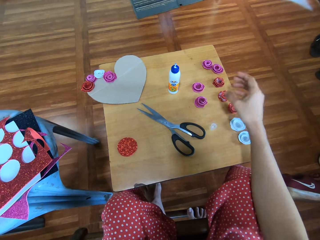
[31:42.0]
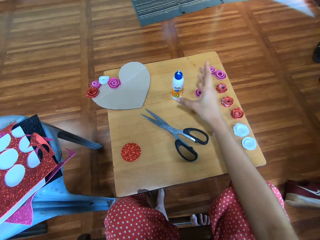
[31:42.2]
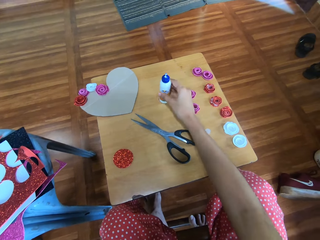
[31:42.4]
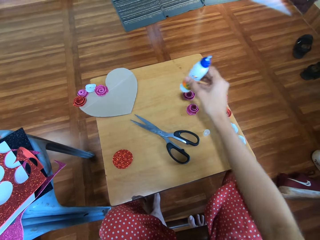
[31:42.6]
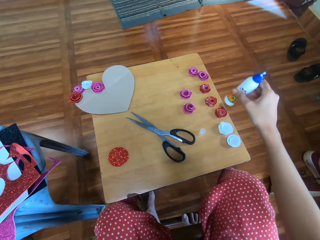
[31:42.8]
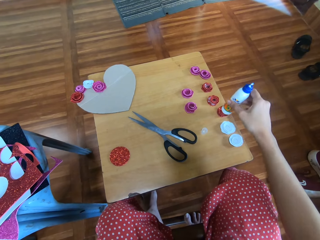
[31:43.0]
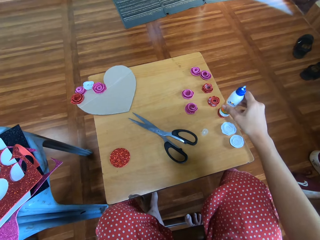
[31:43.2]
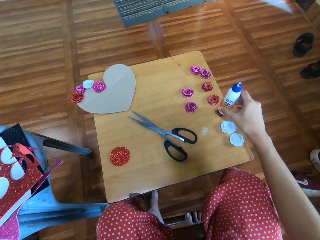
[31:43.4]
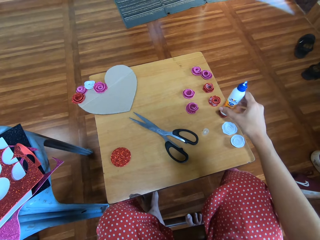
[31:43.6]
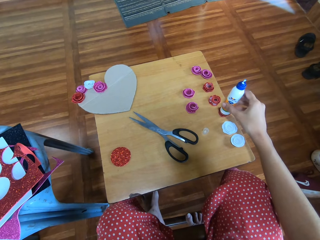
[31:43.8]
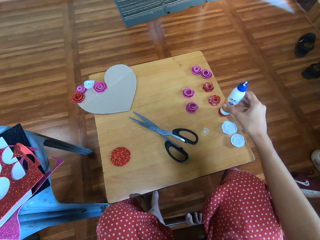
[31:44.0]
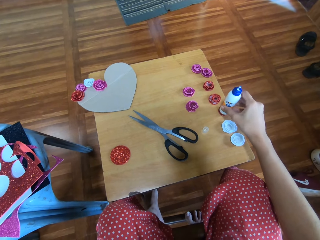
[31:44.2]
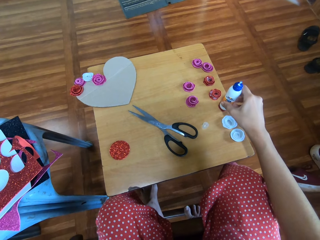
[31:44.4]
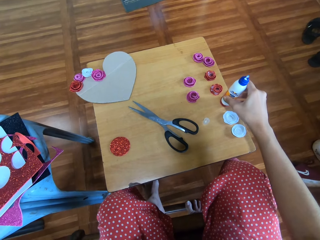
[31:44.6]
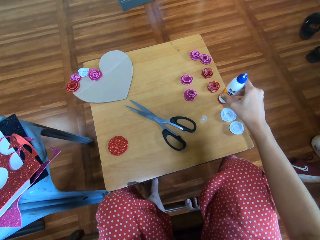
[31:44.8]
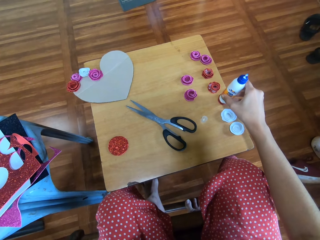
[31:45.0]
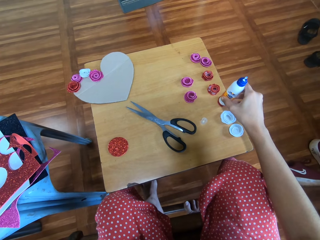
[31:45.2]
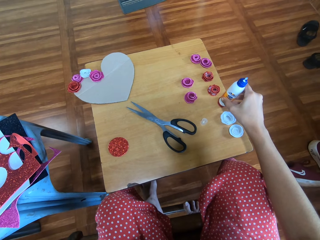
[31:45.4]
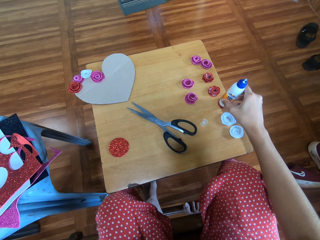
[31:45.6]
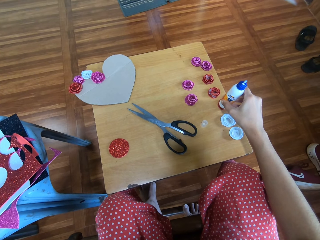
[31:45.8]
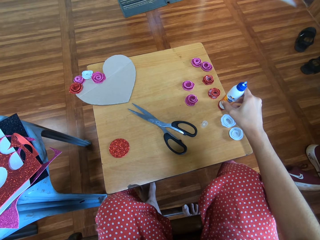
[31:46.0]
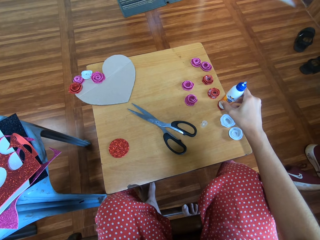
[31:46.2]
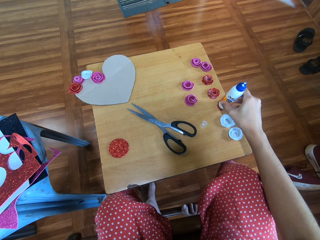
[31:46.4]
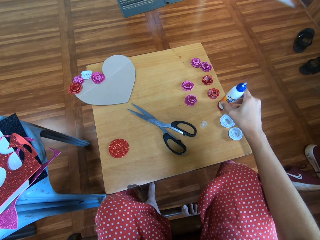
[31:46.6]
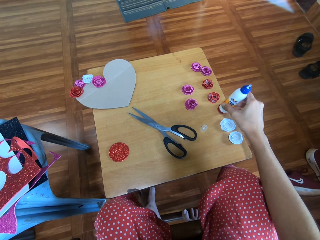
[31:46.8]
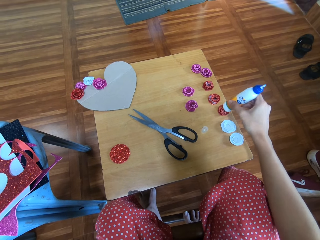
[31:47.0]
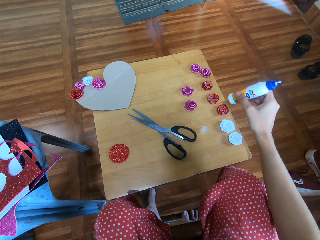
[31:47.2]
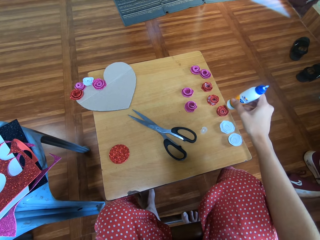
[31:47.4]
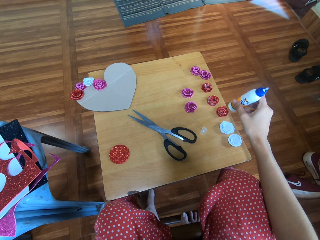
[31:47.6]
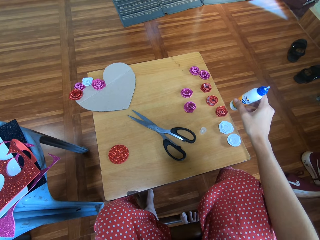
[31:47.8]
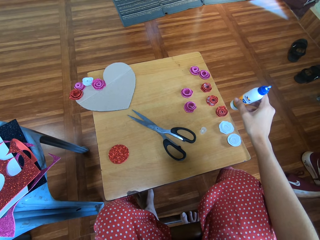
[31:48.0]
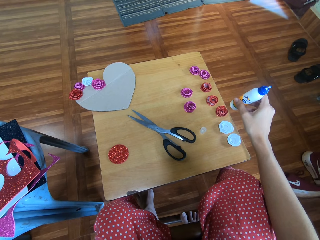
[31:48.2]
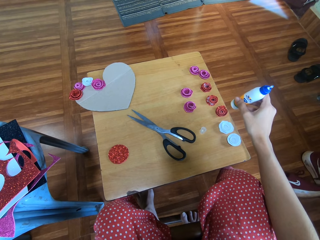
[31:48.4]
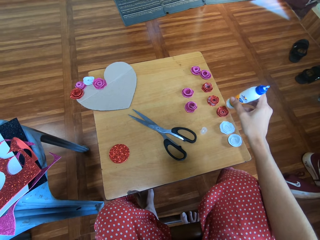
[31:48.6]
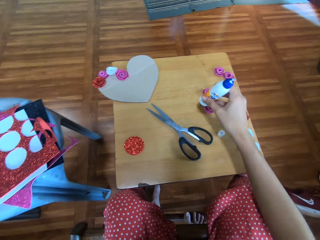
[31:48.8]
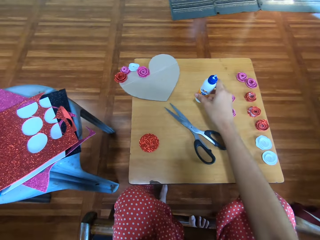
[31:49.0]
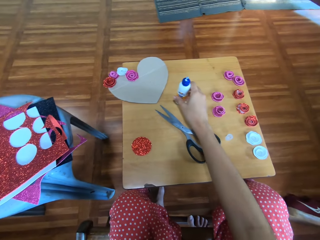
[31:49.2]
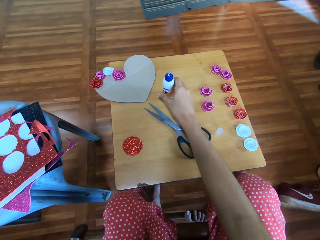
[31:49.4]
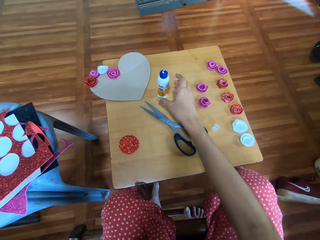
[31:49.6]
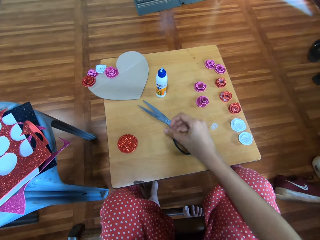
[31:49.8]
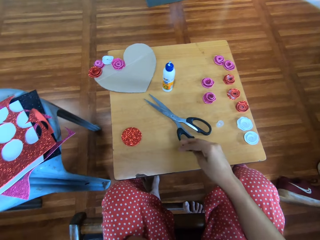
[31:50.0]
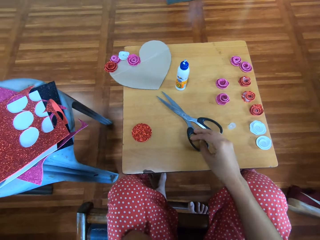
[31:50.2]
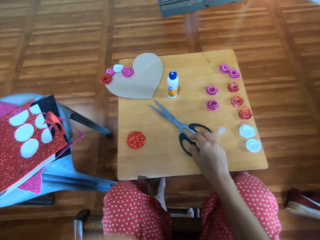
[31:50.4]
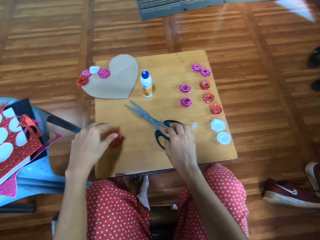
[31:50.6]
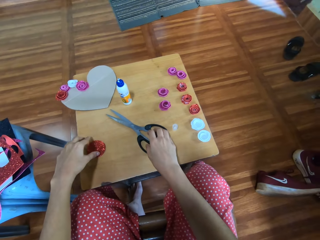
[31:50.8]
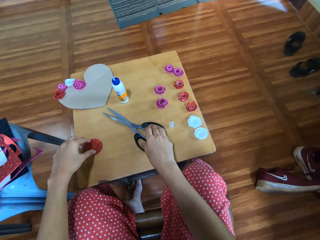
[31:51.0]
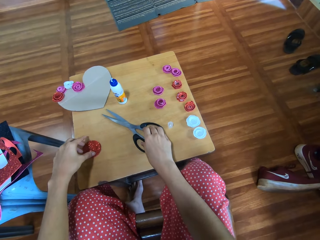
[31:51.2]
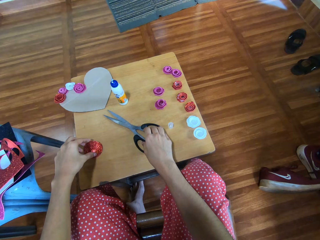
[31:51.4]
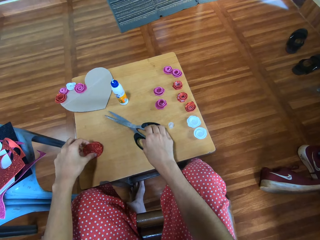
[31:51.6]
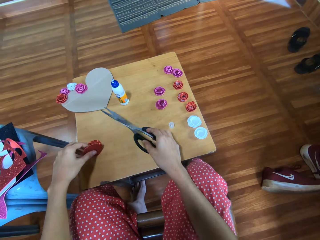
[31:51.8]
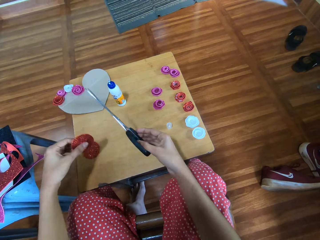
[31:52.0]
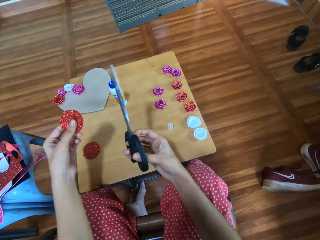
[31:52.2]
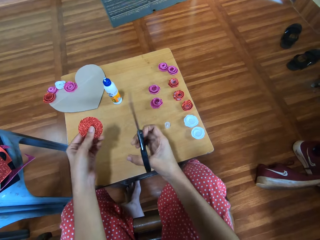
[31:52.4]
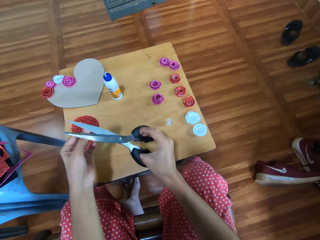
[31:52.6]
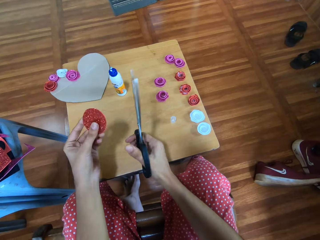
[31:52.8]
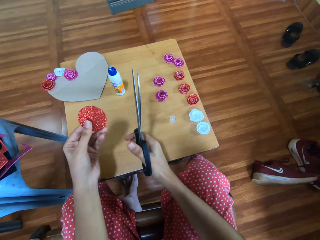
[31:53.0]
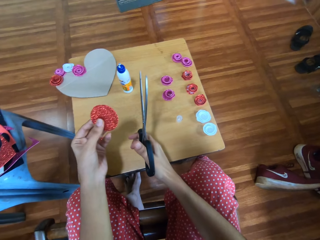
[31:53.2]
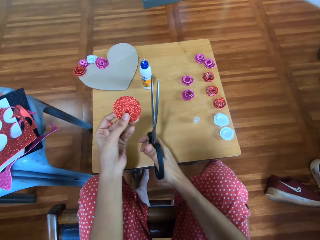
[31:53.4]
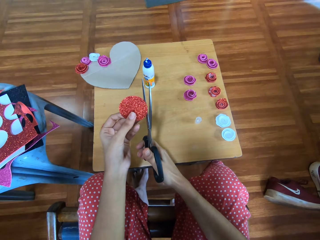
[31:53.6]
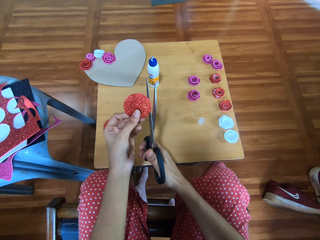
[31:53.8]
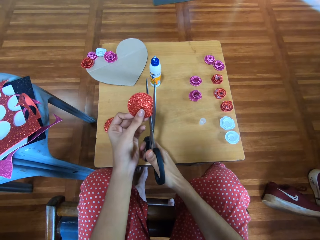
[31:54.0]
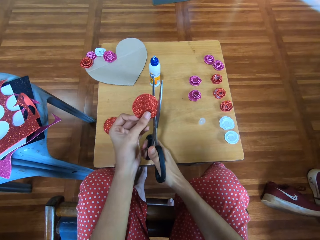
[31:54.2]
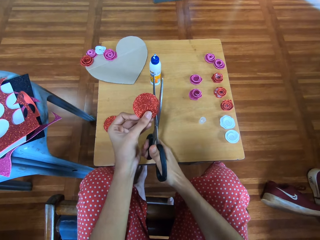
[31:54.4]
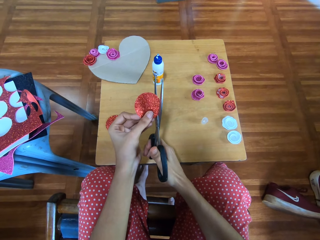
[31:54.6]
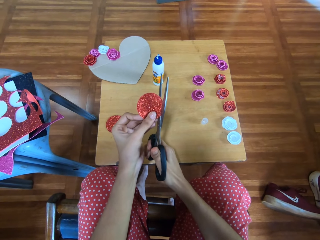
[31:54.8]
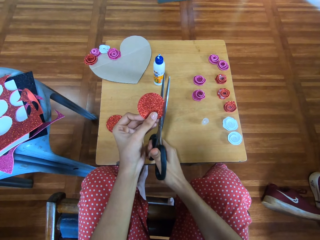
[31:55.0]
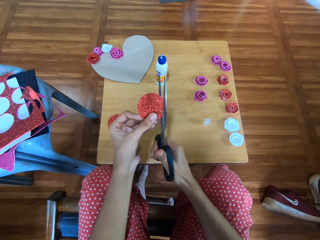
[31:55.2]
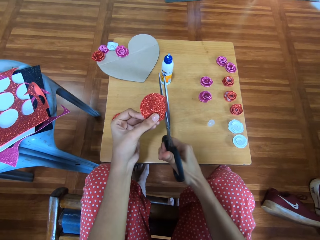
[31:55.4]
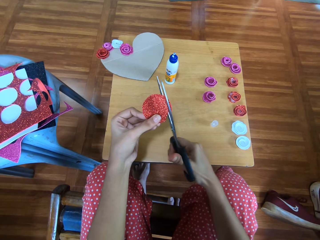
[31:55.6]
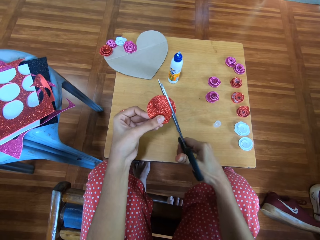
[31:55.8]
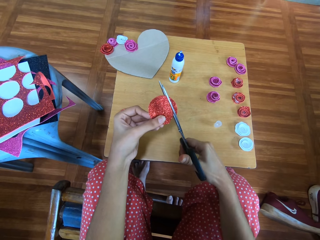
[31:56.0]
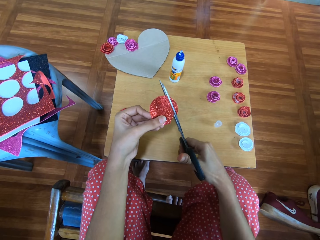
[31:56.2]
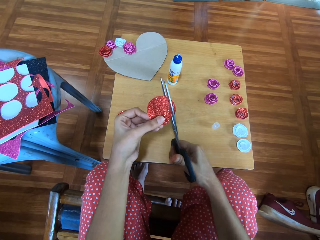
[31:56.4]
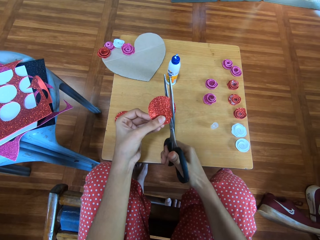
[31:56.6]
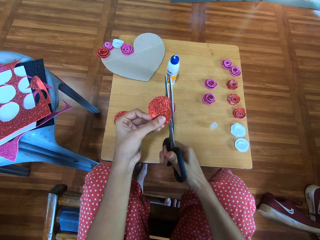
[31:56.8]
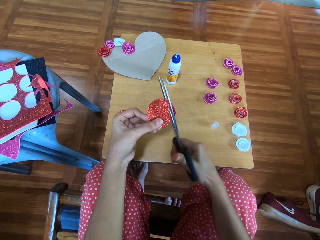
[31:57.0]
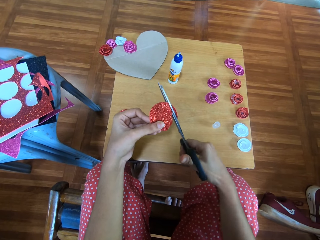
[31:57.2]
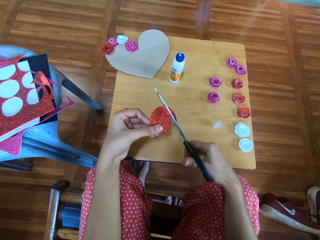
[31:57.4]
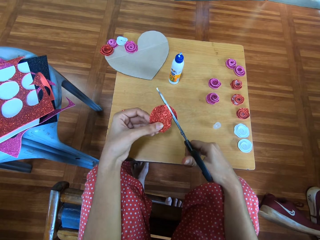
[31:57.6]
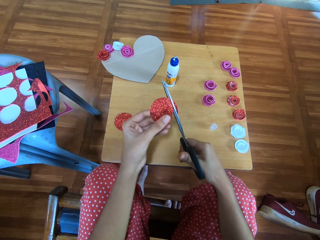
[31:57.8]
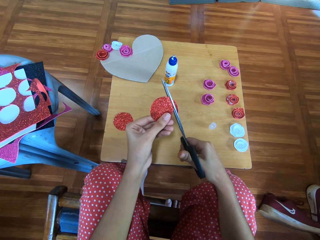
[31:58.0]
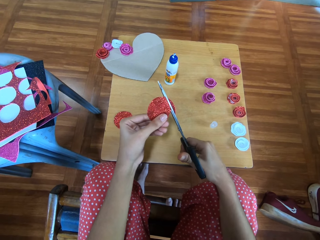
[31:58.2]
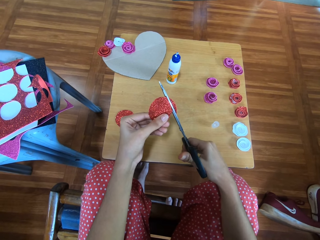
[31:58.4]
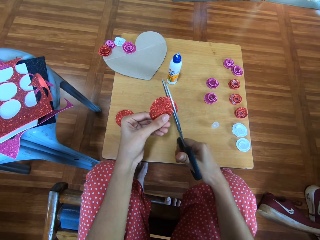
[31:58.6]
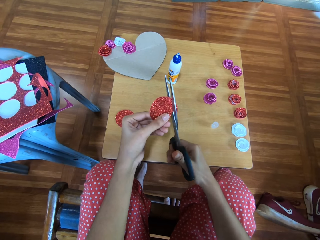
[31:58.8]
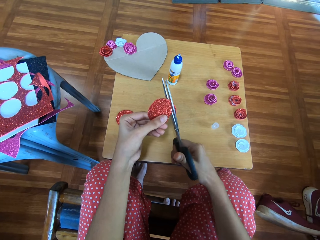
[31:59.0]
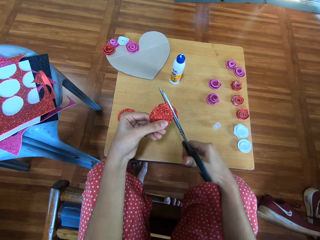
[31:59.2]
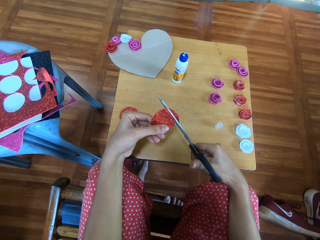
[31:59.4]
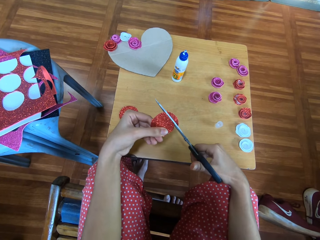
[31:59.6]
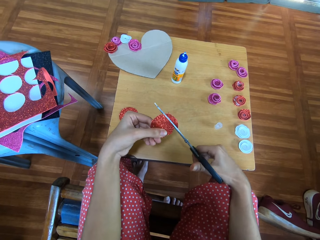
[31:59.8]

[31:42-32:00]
The camera wearer picks the glue container from the table with her right hand. She places the glue container onto the cardboard flower on the table. She raises the glue. She drops the glue container onto the table. She puts glue on the cardboard. She picks a piece of cardboard from the table with her left hand. She picks a pair of scissors from the table with her right hand. She cuts round the piece of cardboard in her left hand with the pair of scissors.

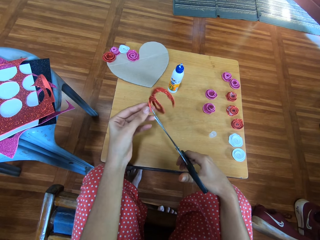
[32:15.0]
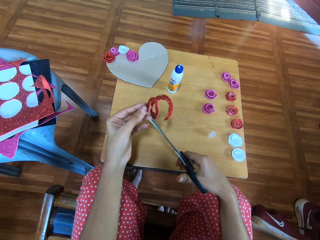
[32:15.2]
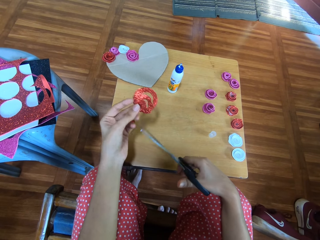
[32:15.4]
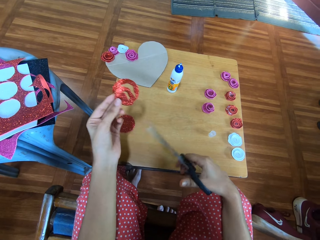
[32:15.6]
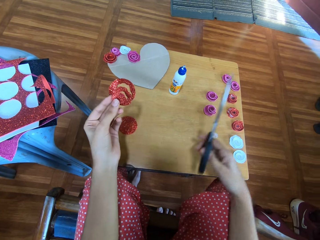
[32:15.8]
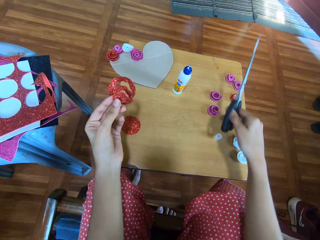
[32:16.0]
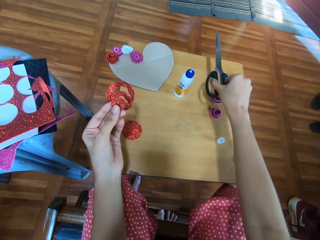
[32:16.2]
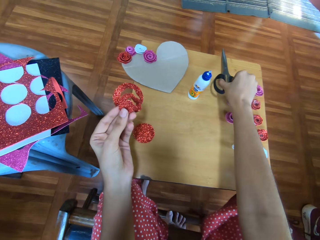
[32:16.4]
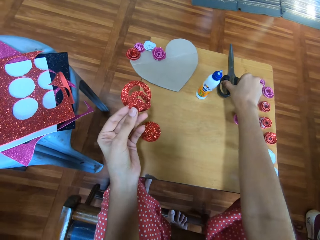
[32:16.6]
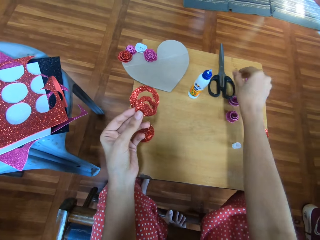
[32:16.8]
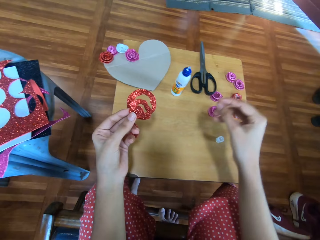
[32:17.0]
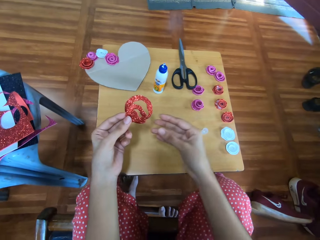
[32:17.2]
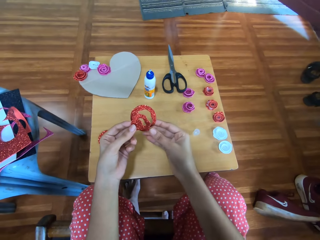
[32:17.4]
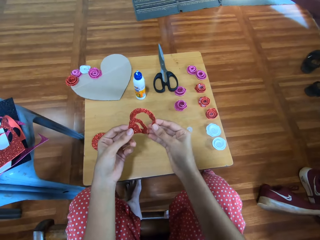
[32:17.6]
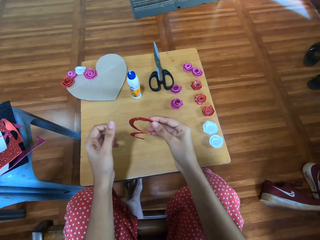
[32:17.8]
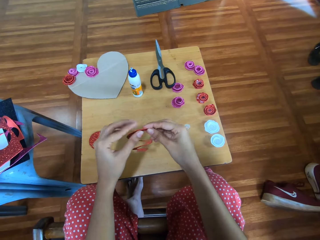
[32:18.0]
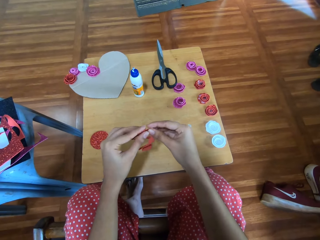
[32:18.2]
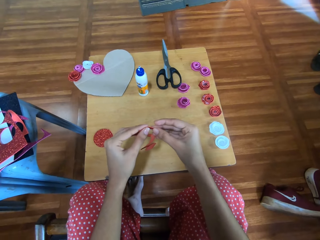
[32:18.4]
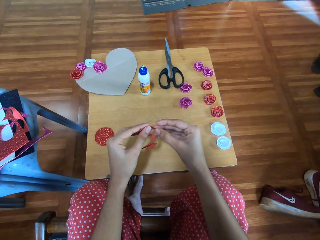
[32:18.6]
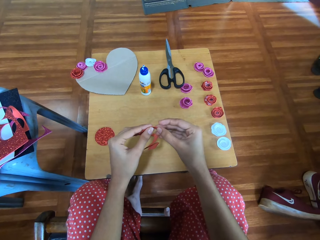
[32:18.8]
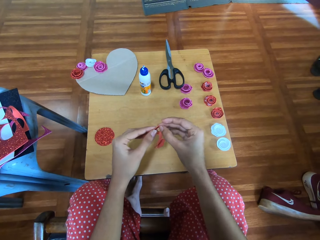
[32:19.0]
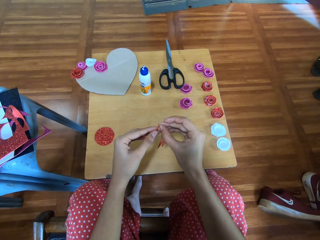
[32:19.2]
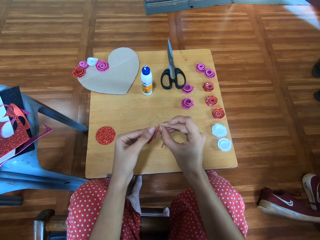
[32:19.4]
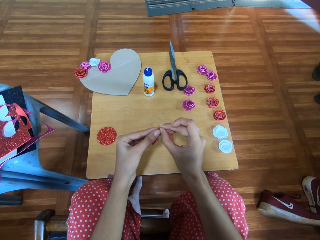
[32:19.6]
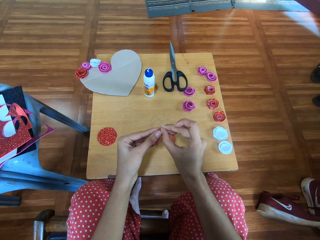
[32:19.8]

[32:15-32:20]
The camera wearer drops the pair of scissors onto the table. She holds a piece of flash bright shining card paper. She folds the cut piece of cardboard into a cardboard flower with both her hands.
